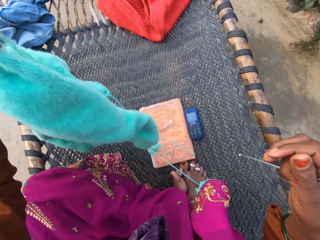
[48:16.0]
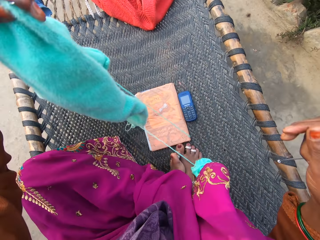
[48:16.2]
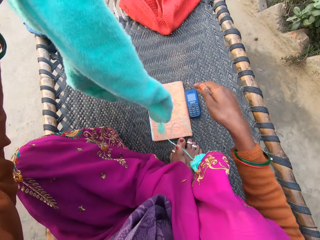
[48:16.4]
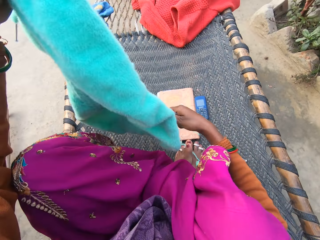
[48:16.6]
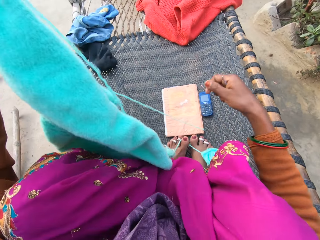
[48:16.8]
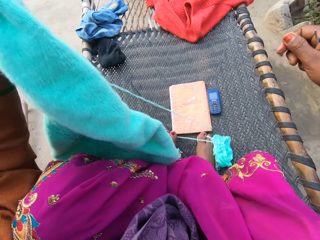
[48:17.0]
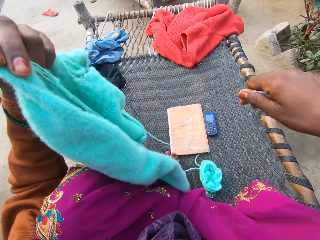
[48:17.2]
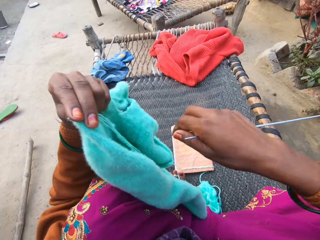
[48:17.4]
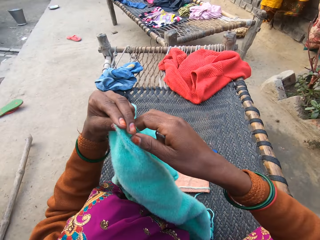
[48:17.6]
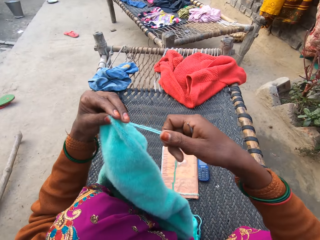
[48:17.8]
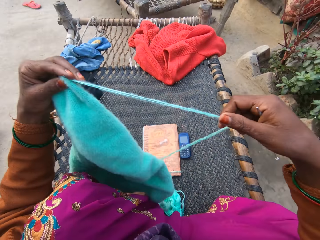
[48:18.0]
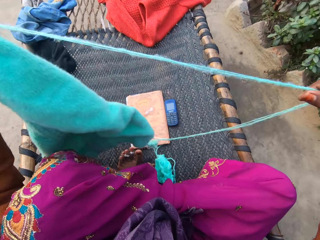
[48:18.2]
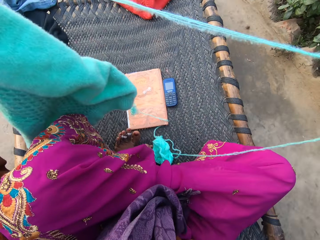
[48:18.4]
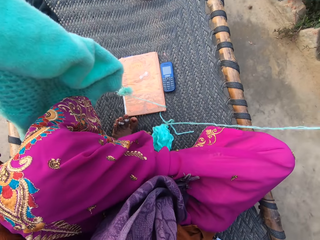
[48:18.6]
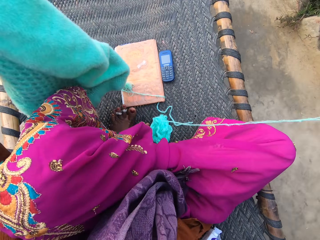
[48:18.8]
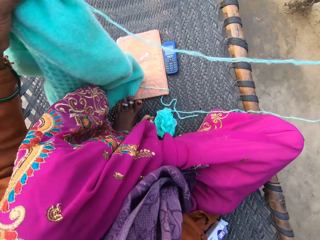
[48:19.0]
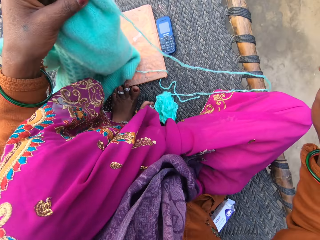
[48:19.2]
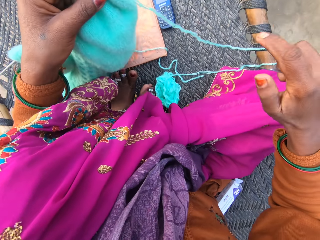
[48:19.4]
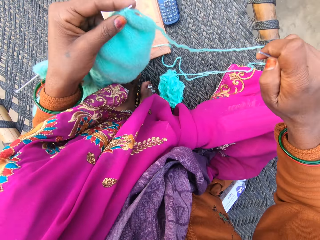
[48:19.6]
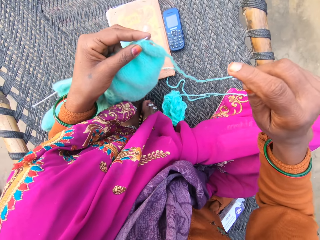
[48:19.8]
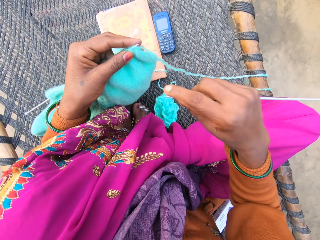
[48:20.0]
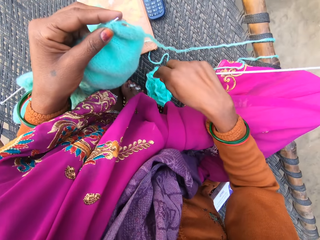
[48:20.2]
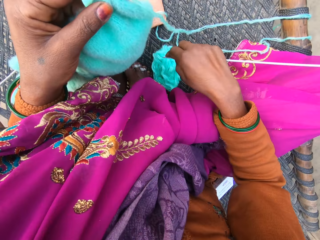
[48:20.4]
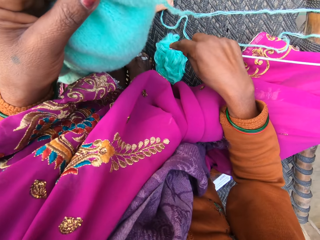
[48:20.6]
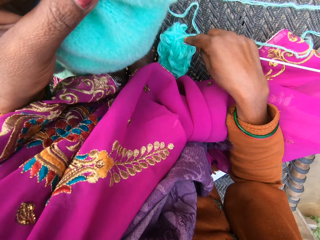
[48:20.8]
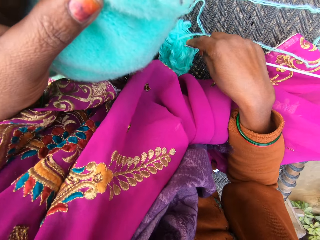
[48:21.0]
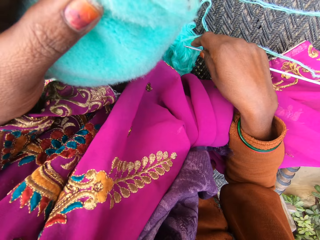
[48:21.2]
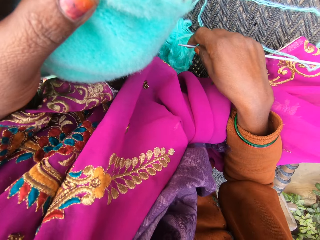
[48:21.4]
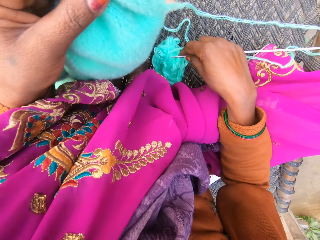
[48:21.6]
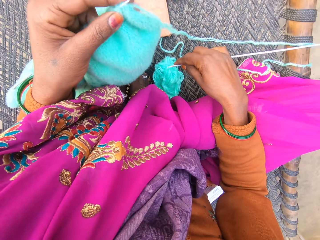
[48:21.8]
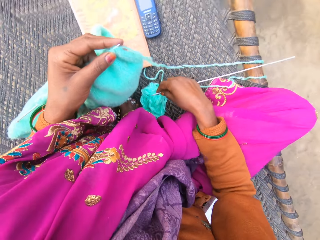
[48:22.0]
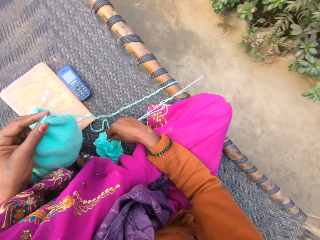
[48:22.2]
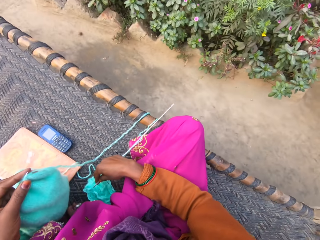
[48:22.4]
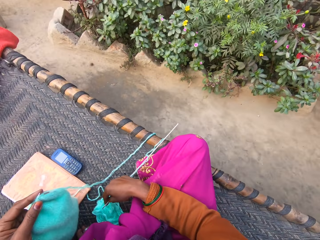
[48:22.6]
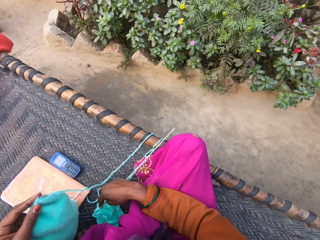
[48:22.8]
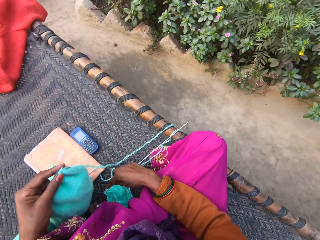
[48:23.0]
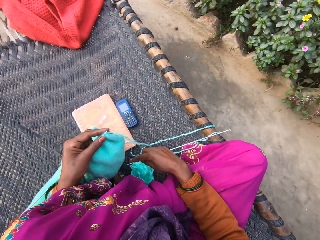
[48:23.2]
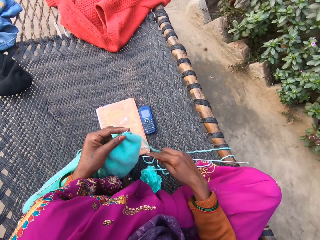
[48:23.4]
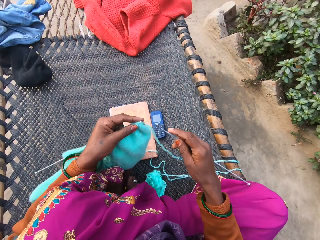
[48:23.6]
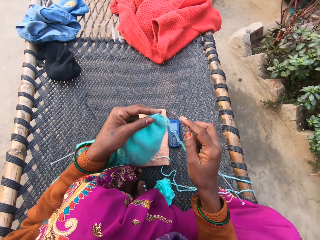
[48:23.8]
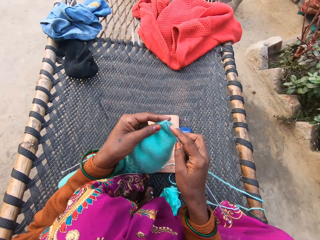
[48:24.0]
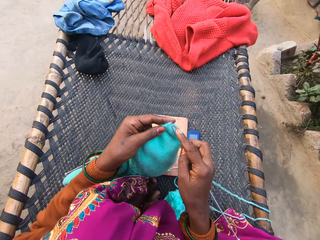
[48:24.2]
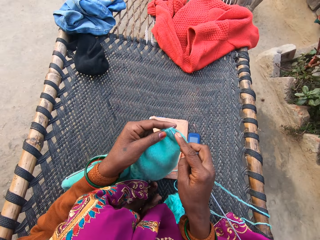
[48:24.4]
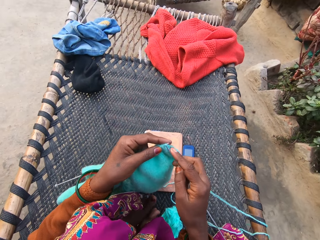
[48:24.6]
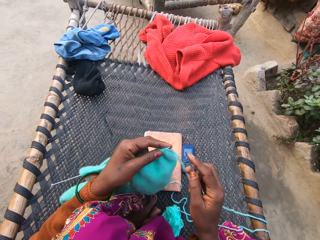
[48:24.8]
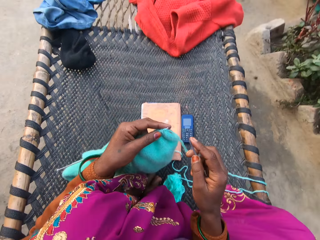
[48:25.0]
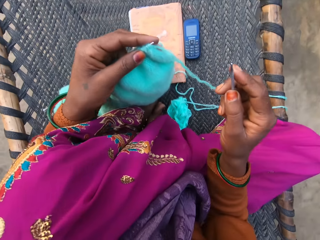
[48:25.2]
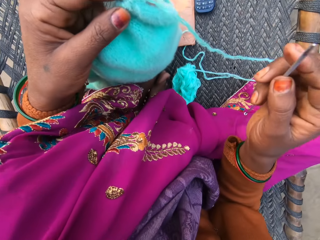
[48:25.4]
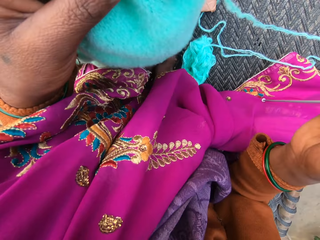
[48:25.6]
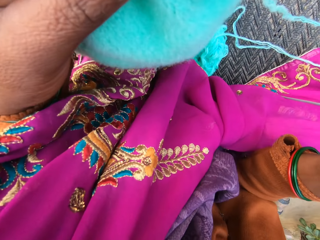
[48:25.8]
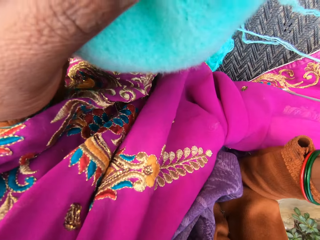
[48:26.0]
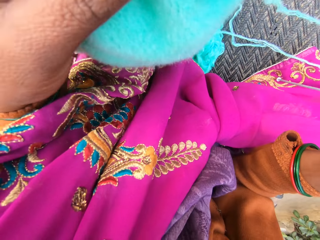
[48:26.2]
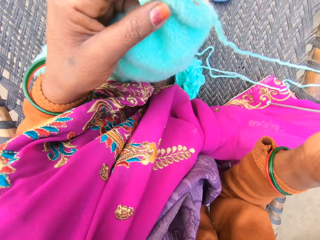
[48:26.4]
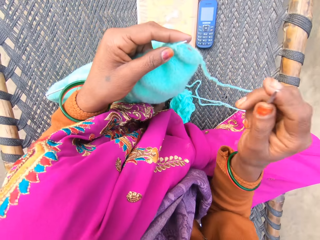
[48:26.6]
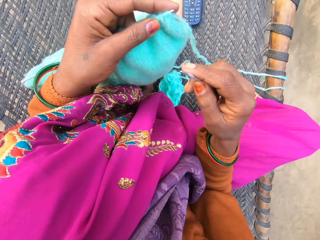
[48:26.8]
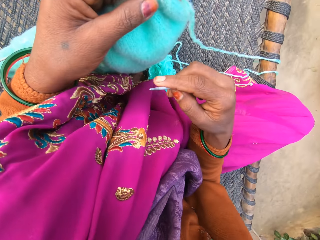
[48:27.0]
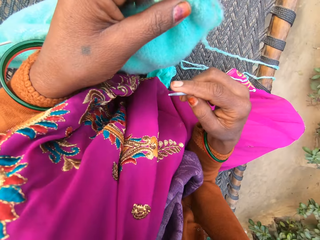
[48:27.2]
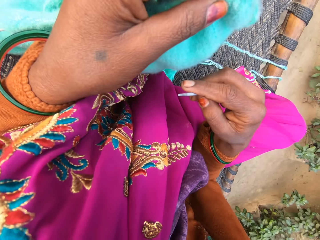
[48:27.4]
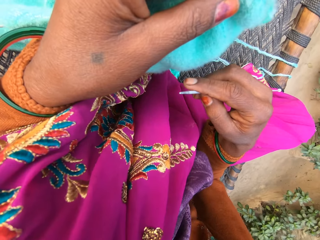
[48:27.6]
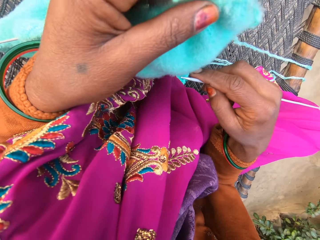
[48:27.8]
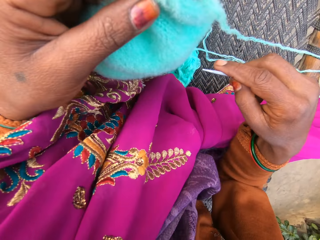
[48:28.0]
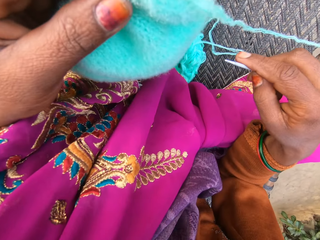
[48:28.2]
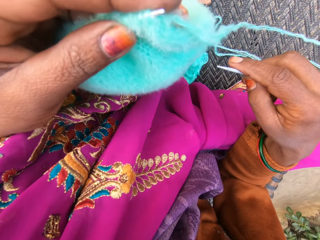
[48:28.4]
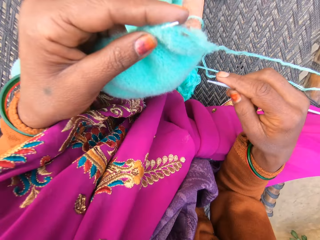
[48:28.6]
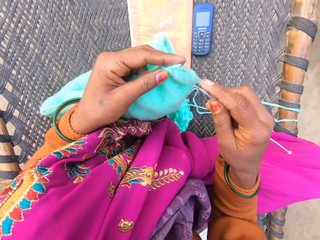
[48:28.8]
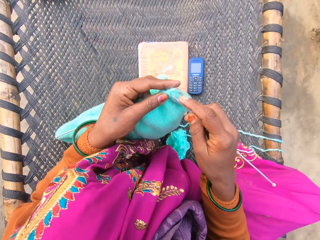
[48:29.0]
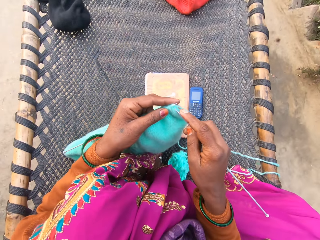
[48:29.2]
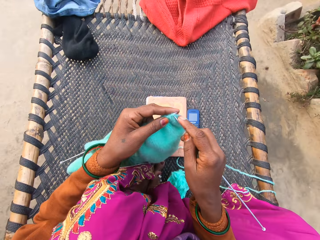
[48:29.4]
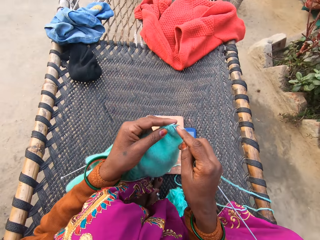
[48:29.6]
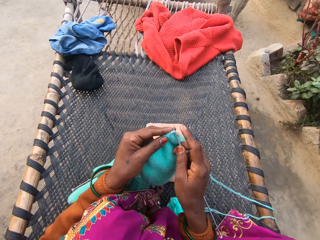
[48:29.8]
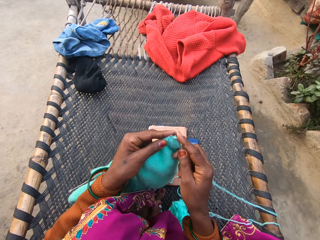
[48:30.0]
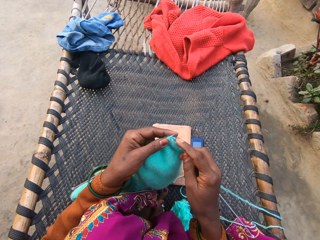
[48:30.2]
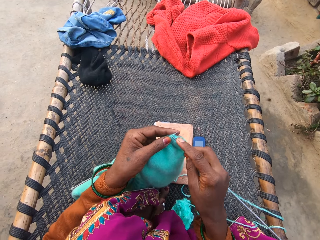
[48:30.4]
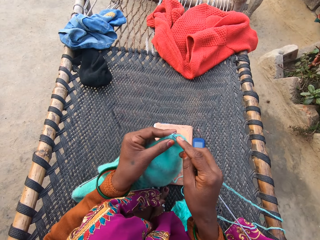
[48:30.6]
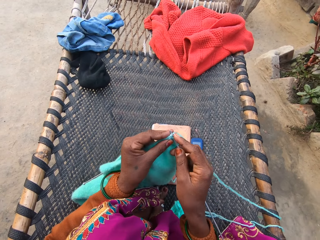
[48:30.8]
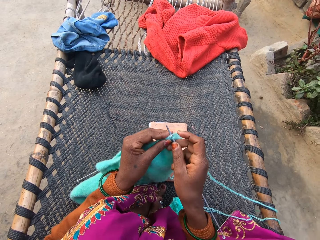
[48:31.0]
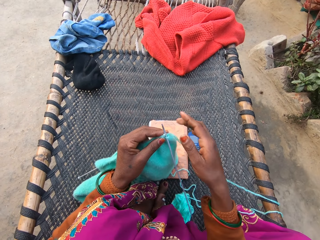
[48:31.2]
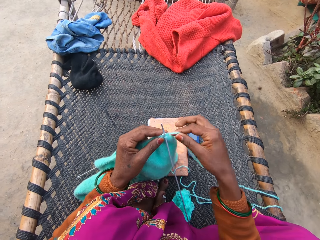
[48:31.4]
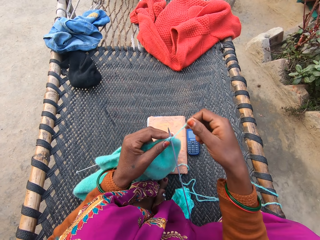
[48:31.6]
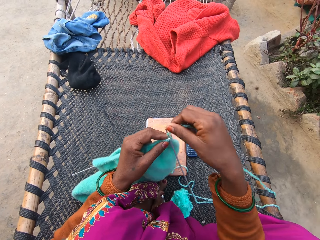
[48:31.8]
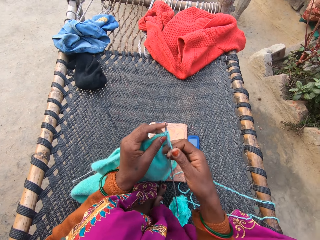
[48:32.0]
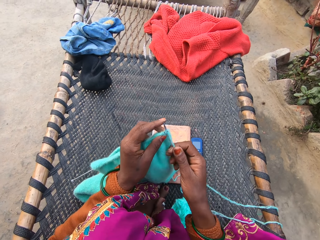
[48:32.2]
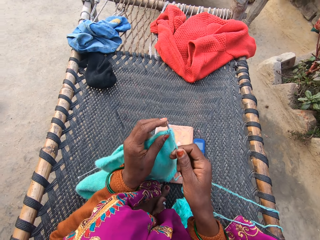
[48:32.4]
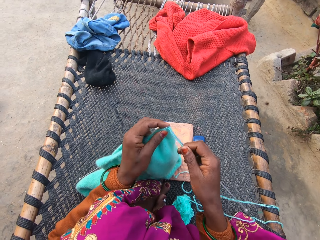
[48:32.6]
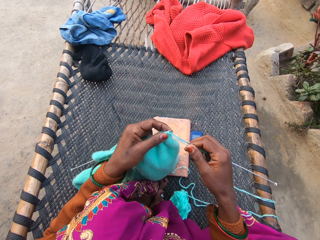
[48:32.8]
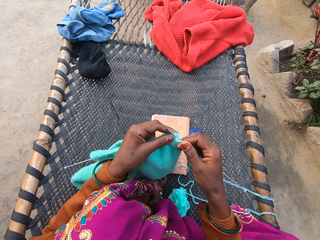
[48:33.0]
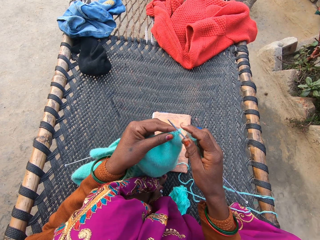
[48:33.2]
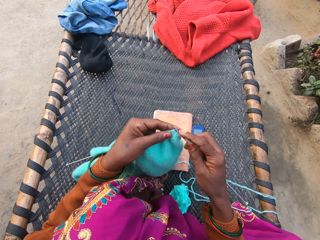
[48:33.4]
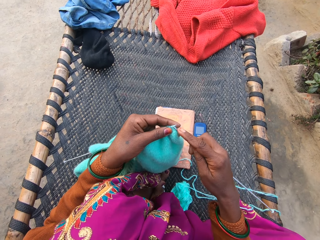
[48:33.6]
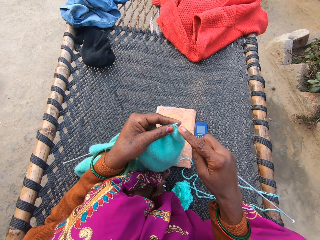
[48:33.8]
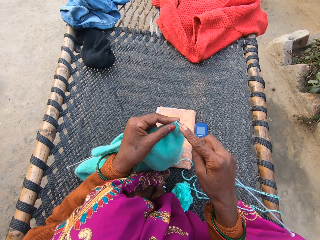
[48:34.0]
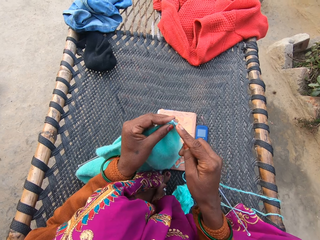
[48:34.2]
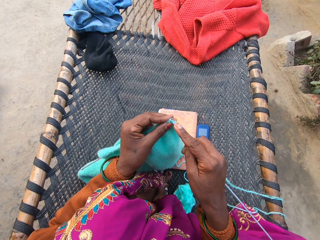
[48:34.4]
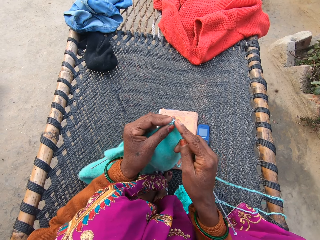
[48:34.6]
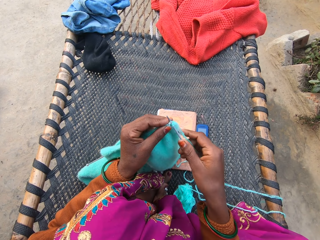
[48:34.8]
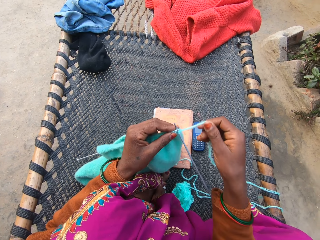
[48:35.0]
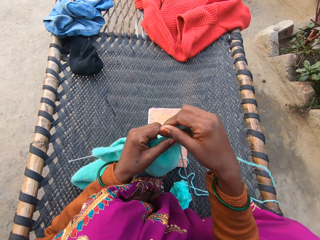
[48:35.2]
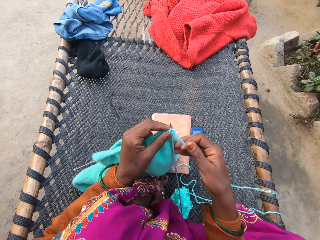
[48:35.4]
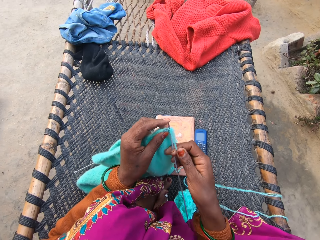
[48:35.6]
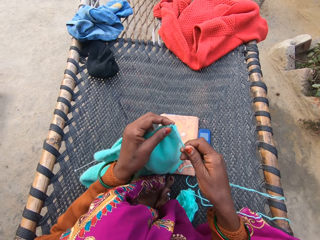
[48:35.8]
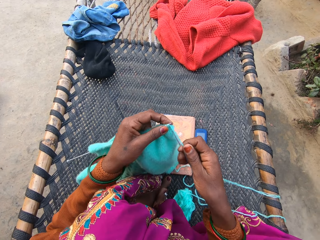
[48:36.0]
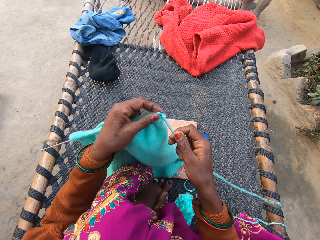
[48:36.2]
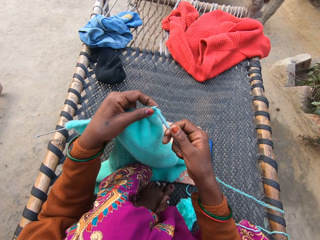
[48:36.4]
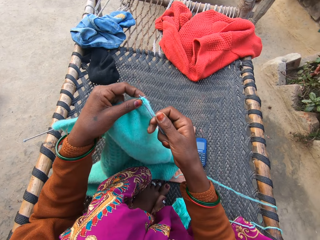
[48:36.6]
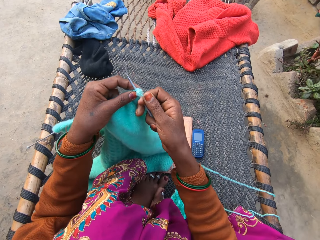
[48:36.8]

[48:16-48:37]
The camera wearer pulls the fabric. She pulls the thread of the yarn on the rattan mat with her right hand. She looks around. She stares at the fabric. She knits the knitted fabric with knitting needles in both her hands on the rattan mat.
